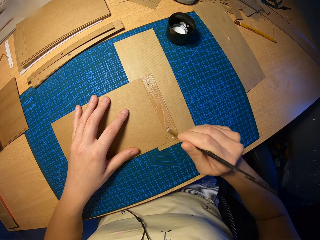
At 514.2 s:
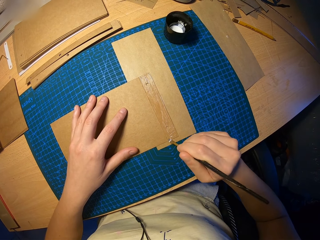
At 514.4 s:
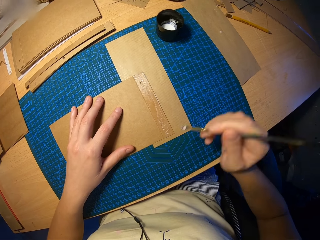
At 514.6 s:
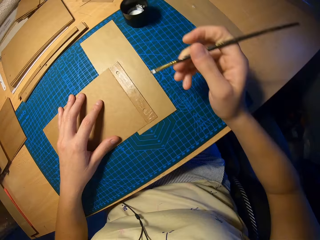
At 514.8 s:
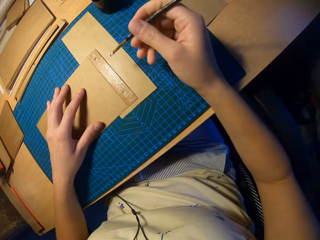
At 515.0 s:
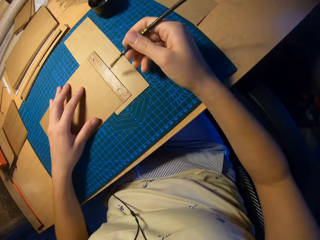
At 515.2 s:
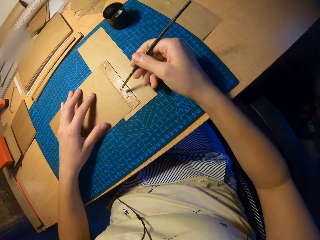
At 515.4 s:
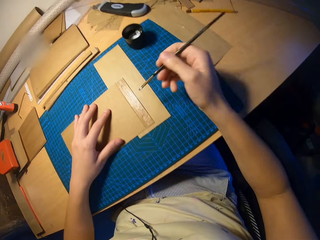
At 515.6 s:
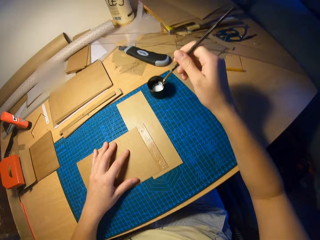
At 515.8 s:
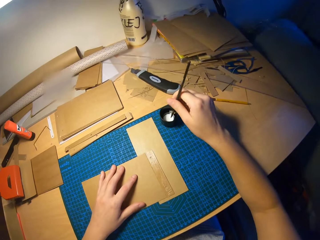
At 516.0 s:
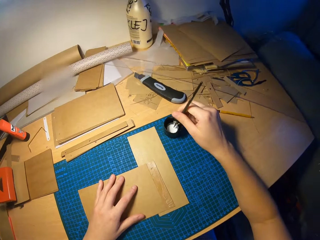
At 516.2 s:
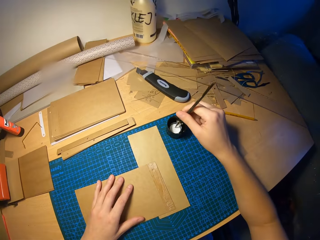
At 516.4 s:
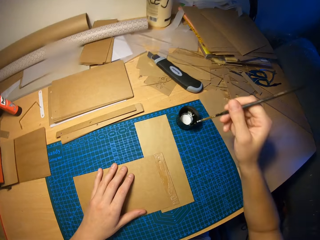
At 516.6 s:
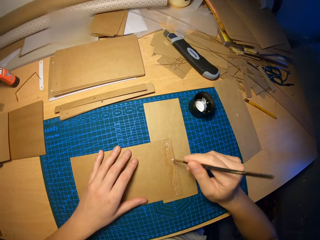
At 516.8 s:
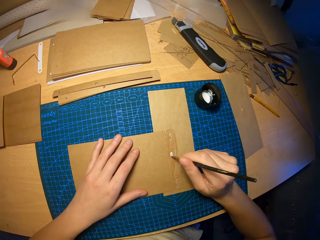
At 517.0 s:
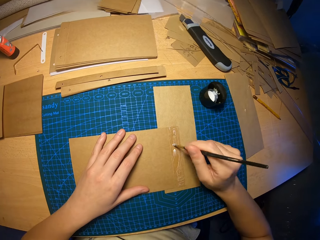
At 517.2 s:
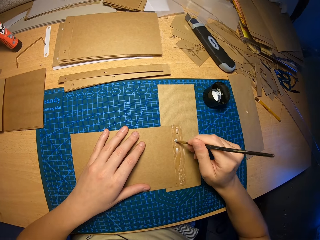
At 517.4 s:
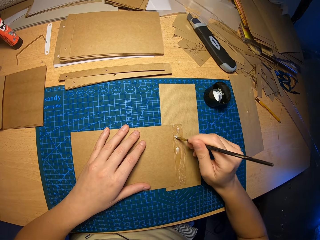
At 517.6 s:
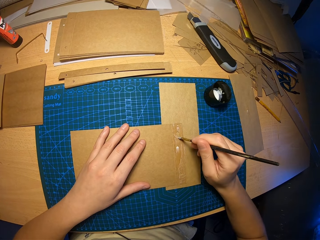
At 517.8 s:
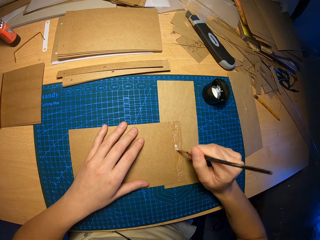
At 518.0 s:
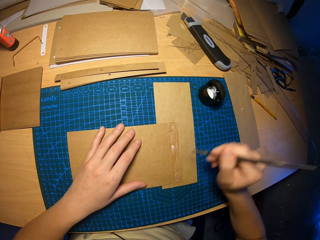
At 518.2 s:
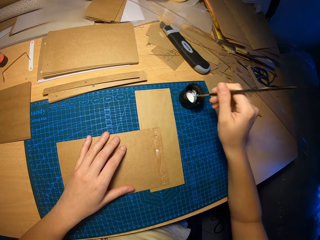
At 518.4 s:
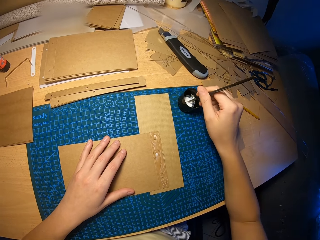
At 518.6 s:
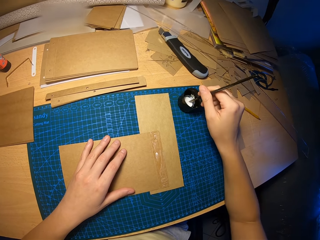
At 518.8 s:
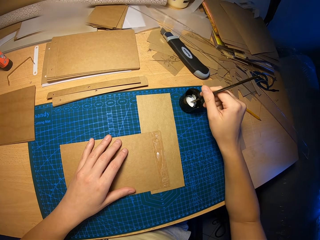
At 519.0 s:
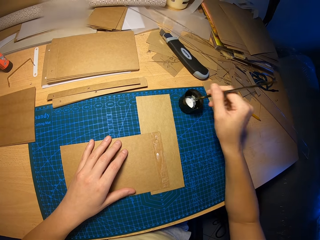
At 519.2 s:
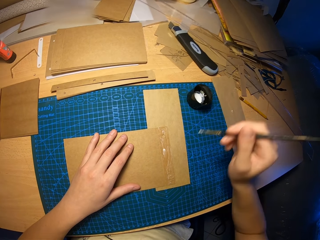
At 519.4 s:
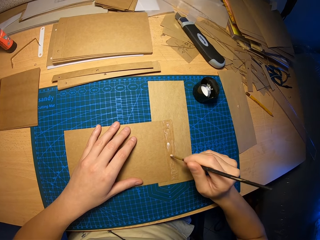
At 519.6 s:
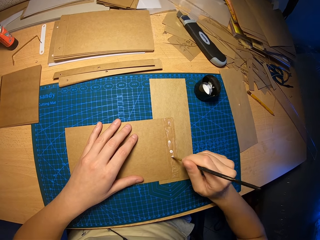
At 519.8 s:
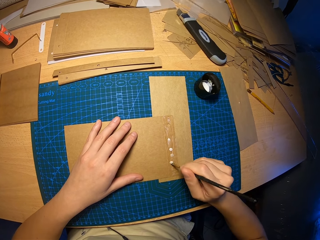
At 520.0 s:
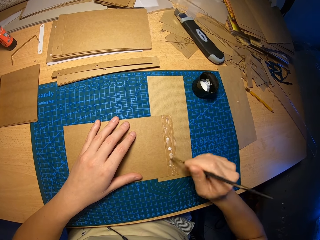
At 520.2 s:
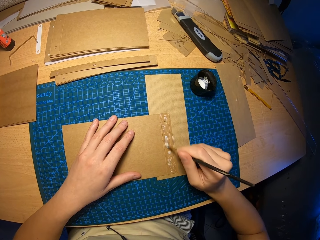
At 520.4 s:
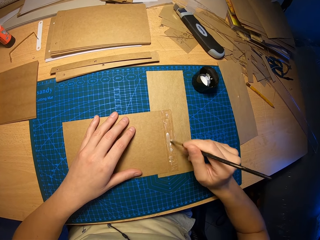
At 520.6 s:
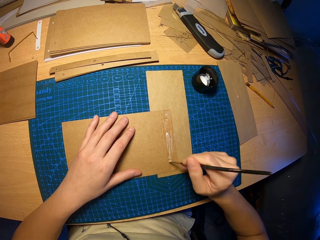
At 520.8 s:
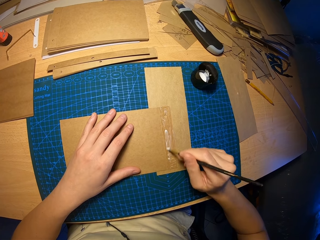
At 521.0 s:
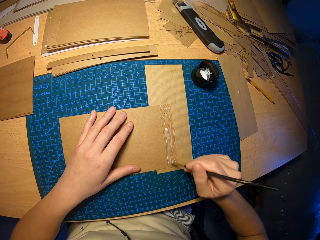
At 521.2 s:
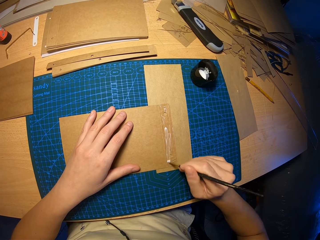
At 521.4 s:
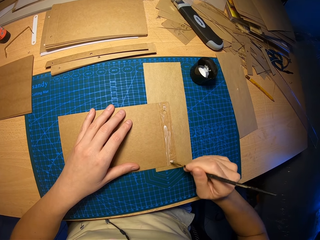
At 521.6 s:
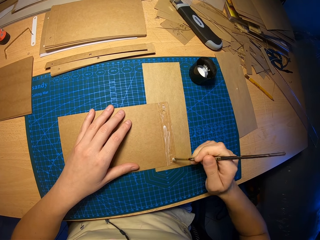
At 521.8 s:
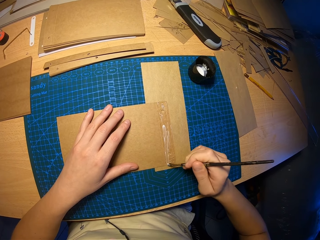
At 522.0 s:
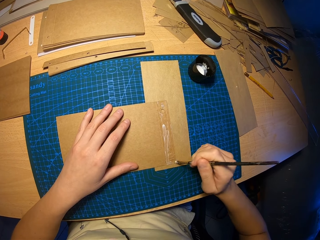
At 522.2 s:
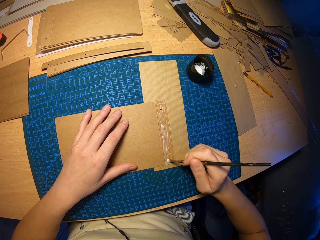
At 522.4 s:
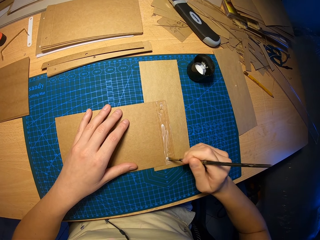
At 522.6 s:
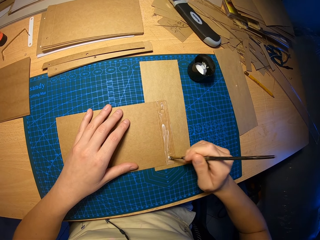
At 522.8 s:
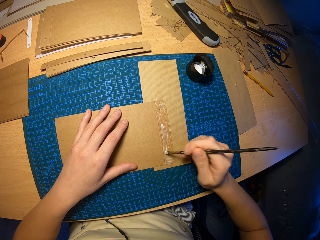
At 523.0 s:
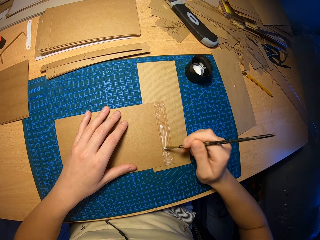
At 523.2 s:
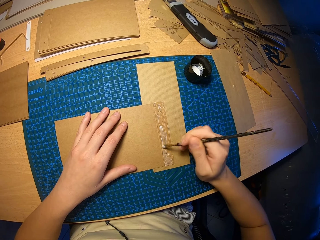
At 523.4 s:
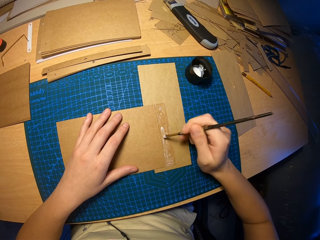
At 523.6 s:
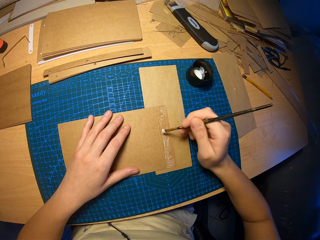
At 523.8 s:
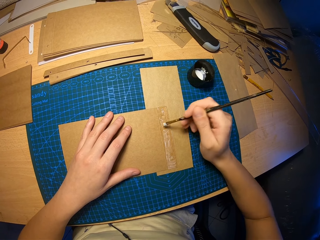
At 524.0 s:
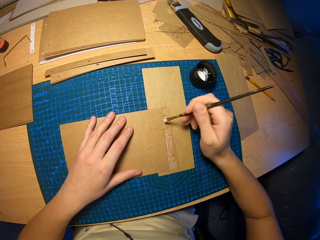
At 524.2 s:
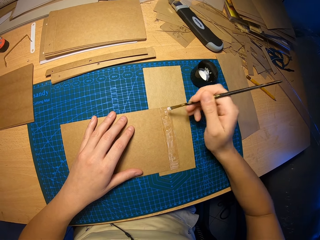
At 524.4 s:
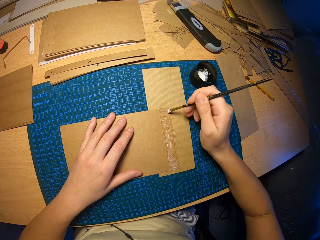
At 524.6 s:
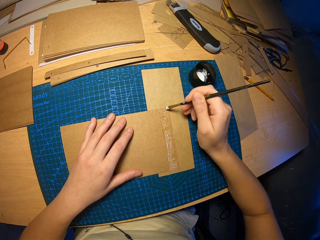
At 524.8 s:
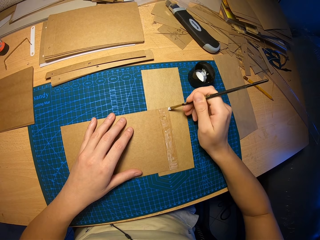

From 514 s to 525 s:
The camera wearer dips the brush in his right hand into the cup of glue on the table. He rubs glue on the craft paper with the brush in his right hand. He dips the brush in his right hand into the cup of glue on the table. He rubs glue on the craft paper with the brush in his right hand.

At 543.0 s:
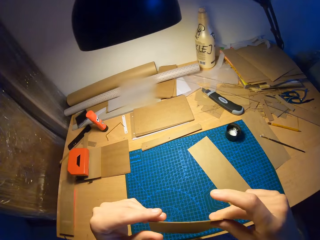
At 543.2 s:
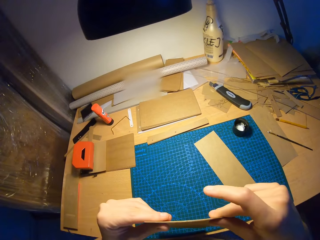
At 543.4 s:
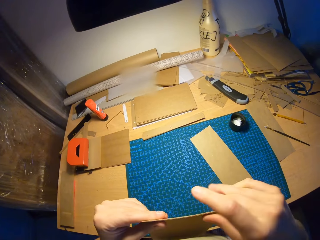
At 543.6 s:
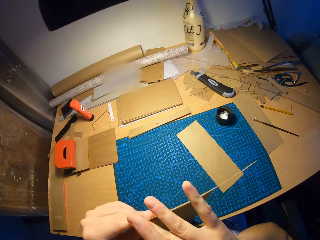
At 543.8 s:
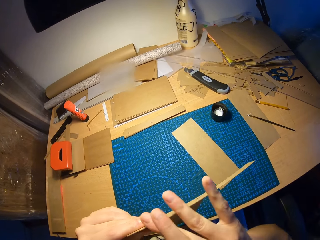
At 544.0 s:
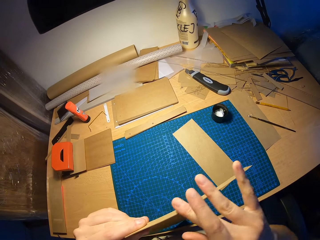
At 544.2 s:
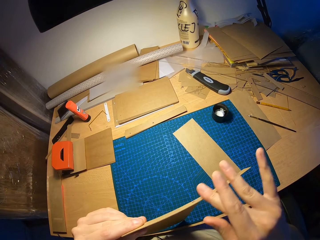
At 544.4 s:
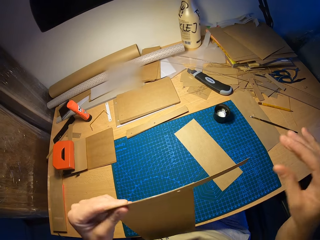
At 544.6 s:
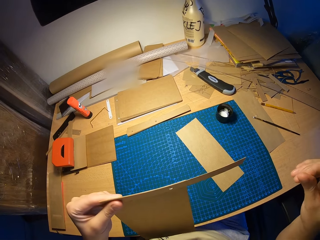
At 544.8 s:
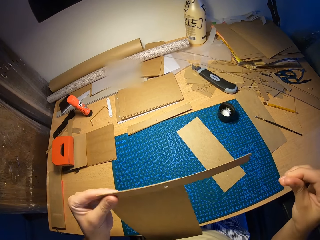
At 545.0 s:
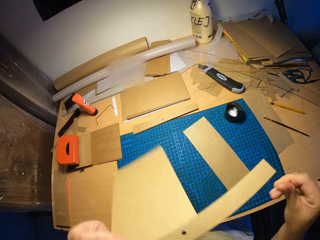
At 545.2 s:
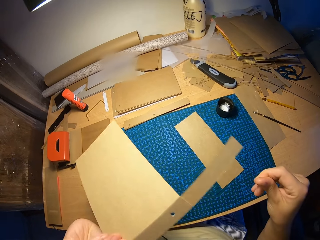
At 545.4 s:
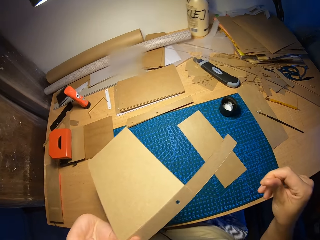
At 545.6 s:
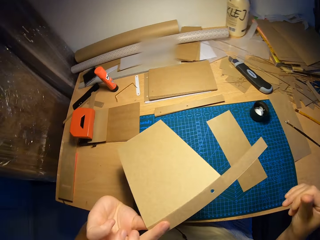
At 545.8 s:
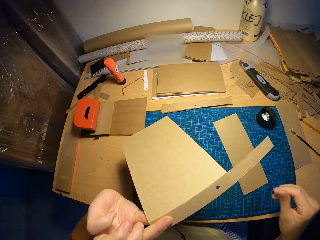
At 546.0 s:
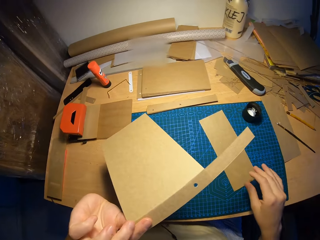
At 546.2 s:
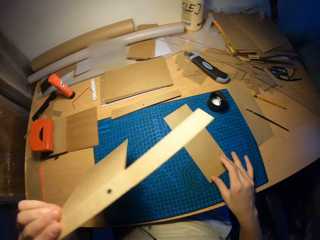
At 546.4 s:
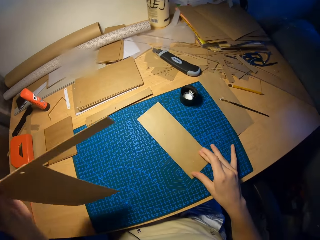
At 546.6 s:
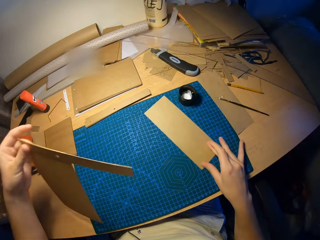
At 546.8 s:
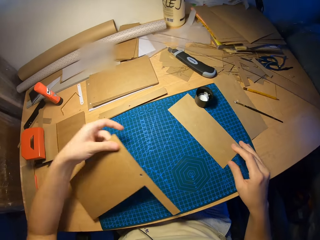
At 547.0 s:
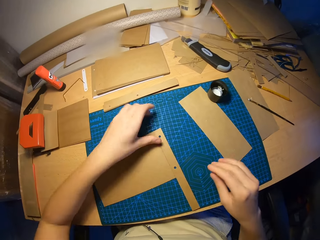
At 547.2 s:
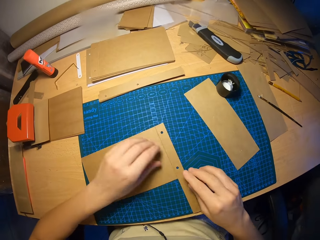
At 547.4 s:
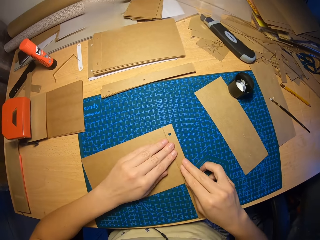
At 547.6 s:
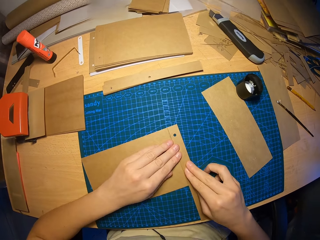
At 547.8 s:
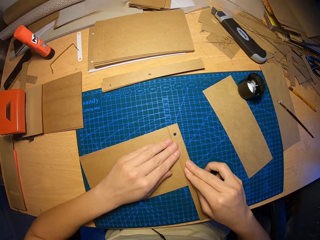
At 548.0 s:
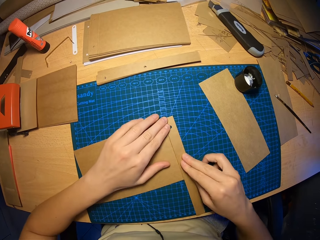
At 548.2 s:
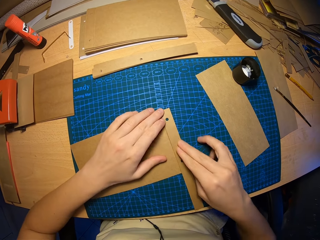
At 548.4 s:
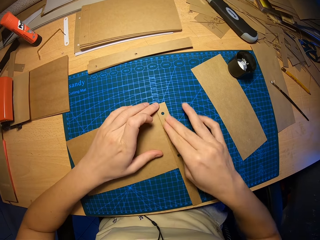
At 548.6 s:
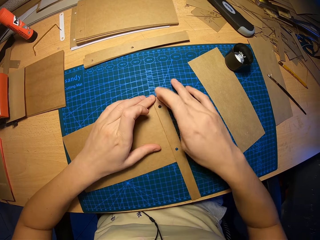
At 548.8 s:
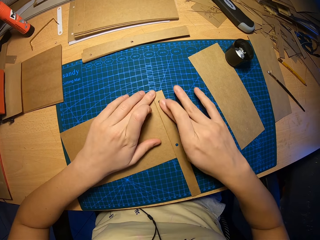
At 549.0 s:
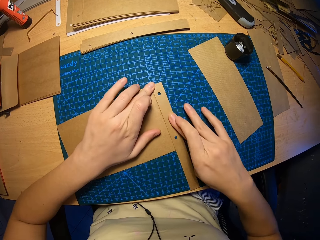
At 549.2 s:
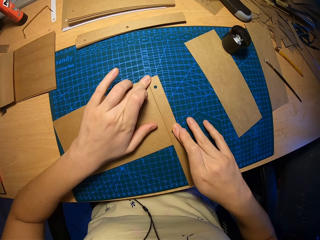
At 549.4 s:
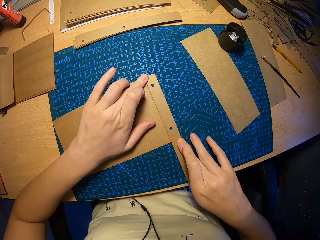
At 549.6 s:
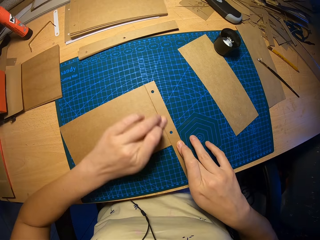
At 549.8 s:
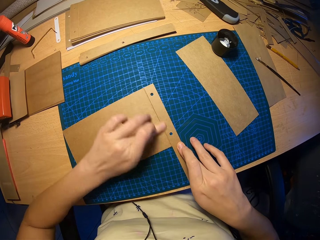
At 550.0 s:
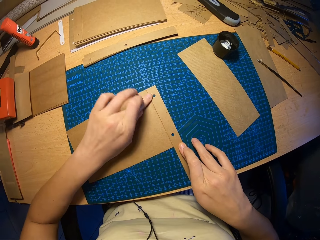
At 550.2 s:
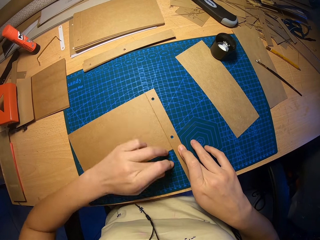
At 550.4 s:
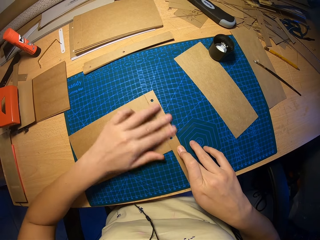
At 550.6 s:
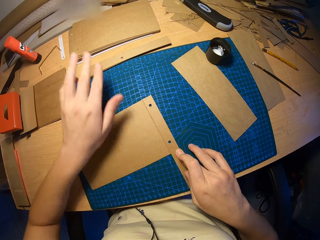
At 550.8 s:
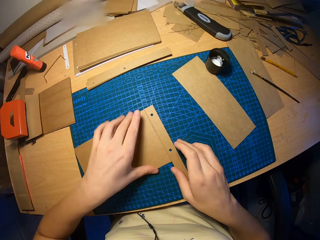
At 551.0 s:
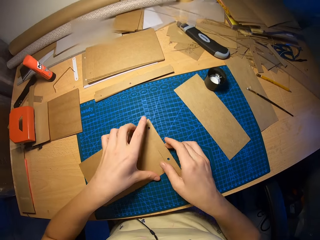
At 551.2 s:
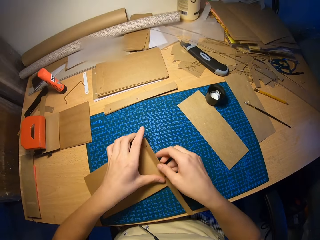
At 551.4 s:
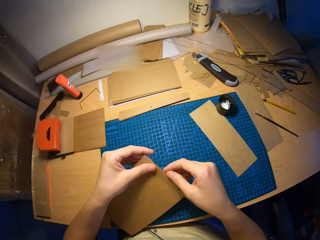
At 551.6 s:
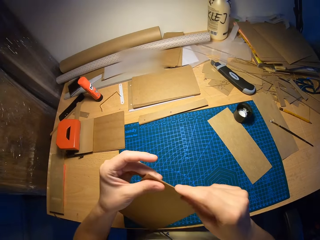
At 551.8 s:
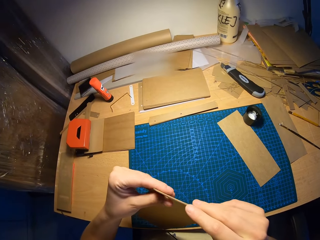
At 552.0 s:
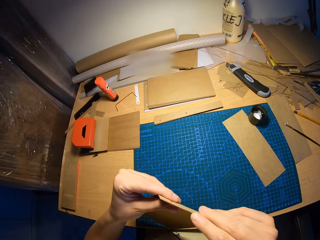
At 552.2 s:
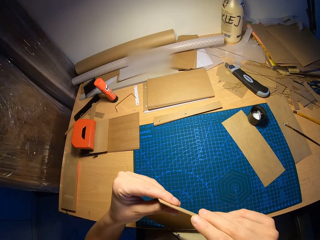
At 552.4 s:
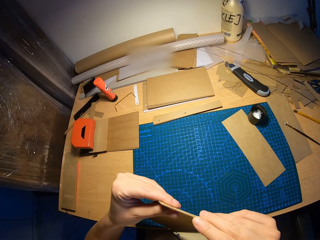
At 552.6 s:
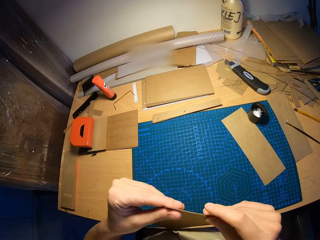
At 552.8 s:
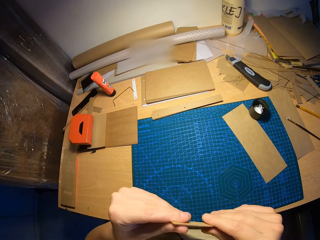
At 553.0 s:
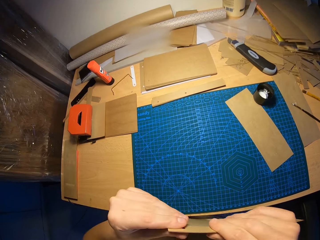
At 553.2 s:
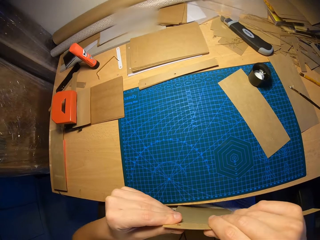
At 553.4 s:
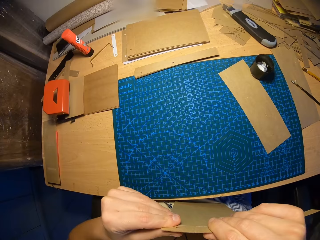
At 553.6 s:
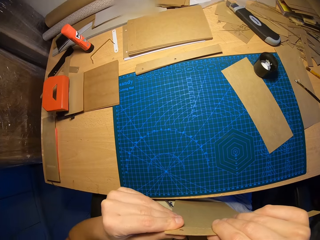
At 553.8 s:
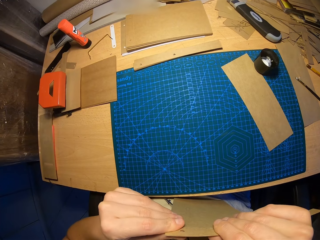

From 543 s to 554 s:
The camera wearer moves their fingers on the board edges. They look at the board. They move the board on the table. They place the attached craft papers on the table with their left hand. They press on the attached craft papers on the table with both hands. They lift the attached craft papers from the table with both hands. They look at the board's edges.
